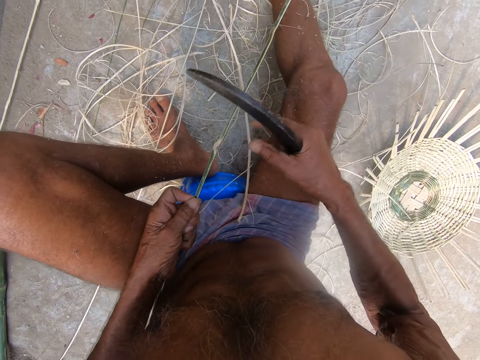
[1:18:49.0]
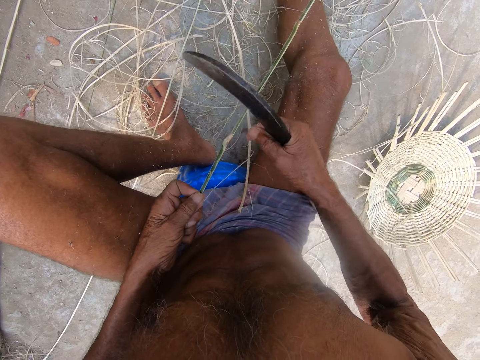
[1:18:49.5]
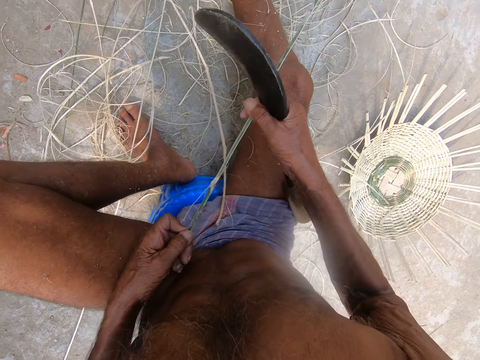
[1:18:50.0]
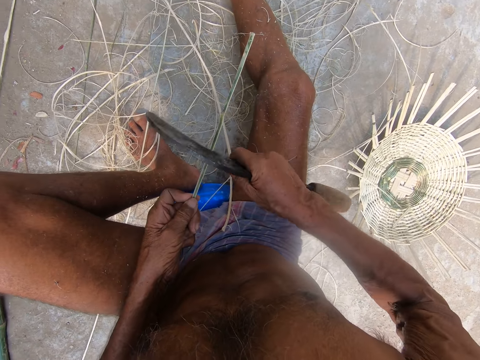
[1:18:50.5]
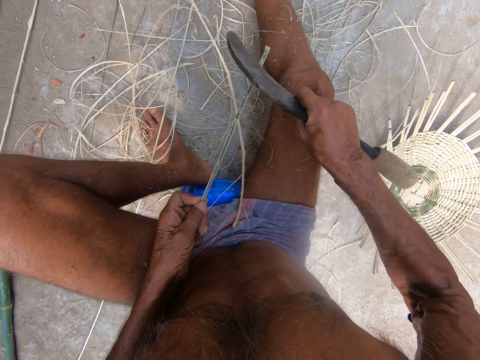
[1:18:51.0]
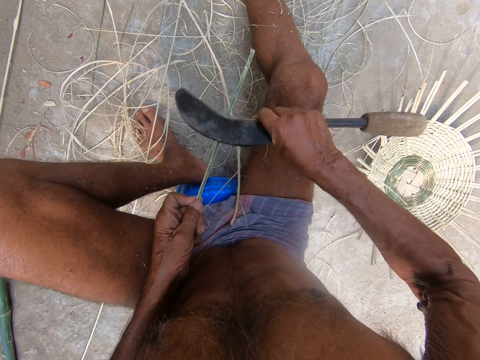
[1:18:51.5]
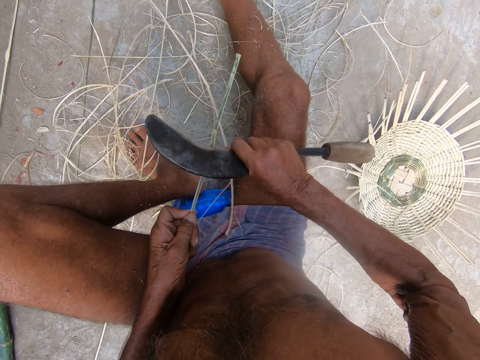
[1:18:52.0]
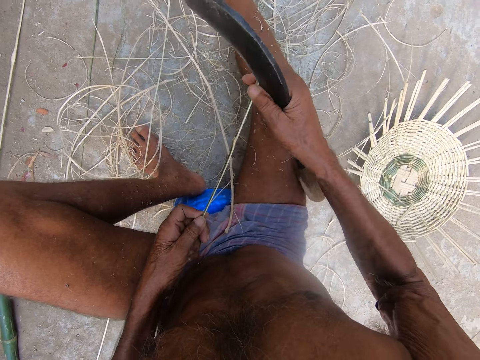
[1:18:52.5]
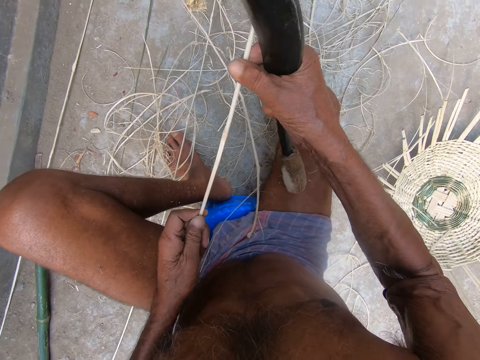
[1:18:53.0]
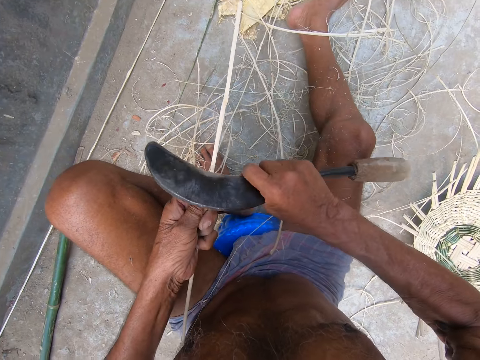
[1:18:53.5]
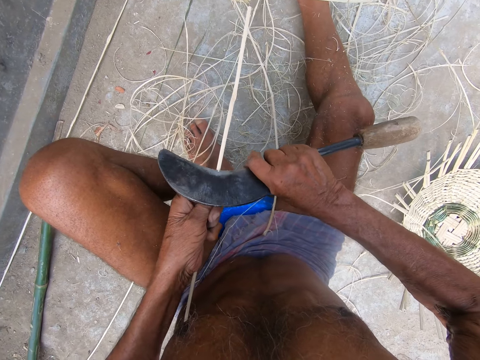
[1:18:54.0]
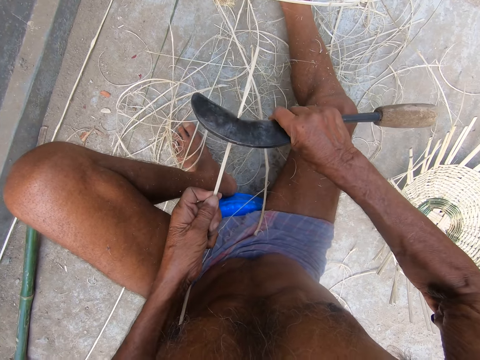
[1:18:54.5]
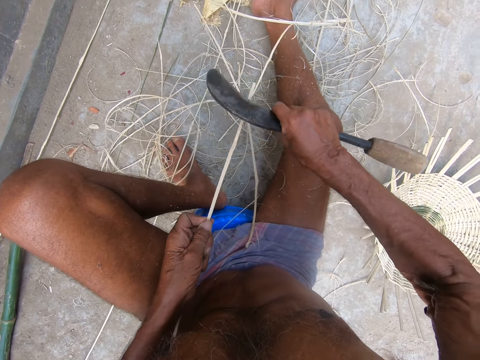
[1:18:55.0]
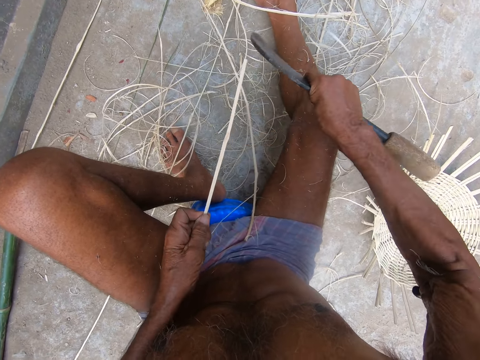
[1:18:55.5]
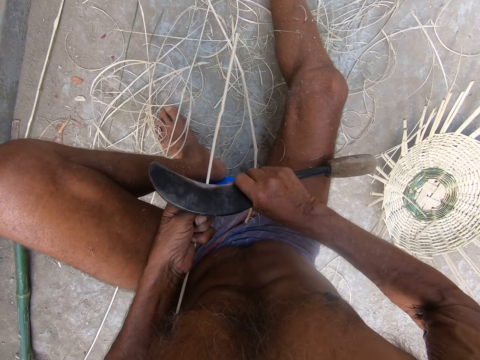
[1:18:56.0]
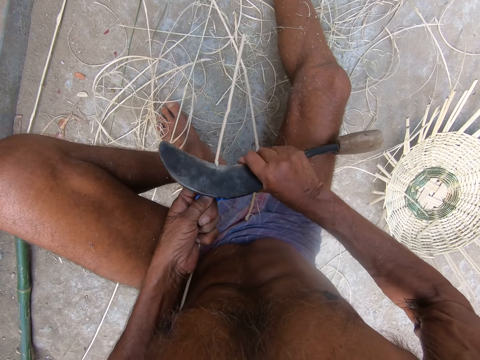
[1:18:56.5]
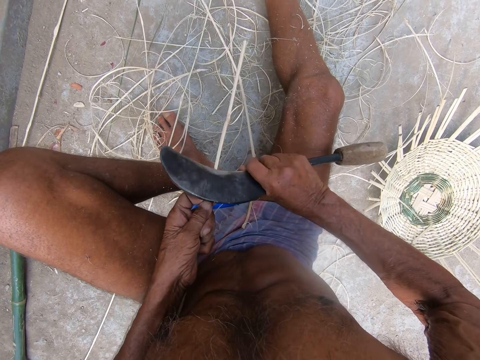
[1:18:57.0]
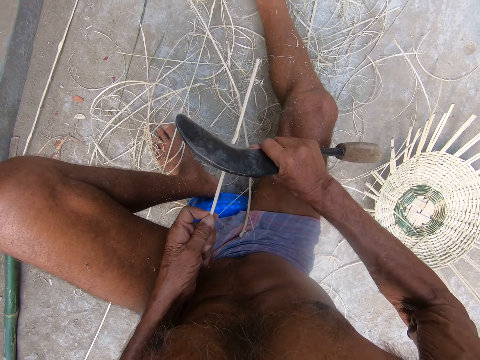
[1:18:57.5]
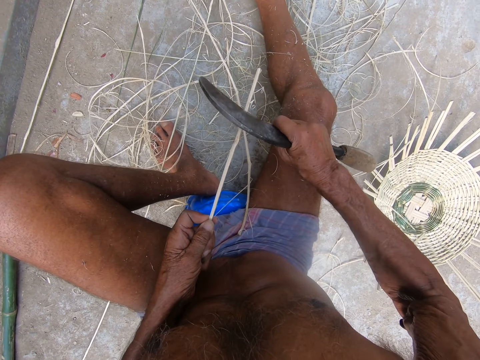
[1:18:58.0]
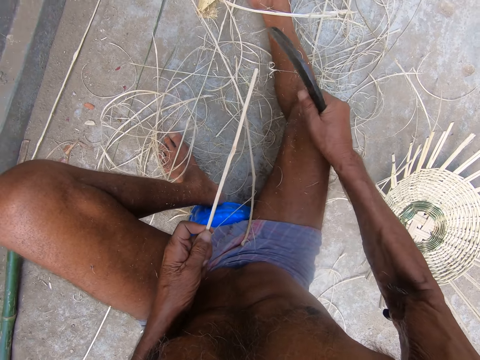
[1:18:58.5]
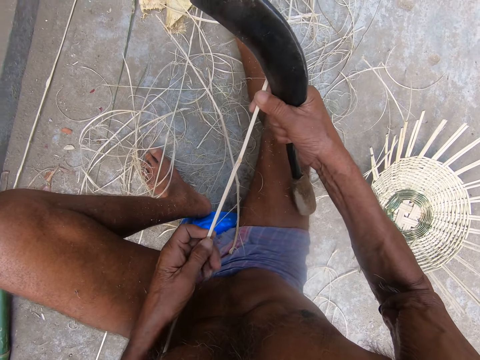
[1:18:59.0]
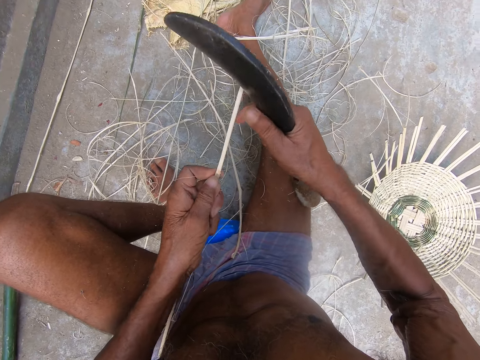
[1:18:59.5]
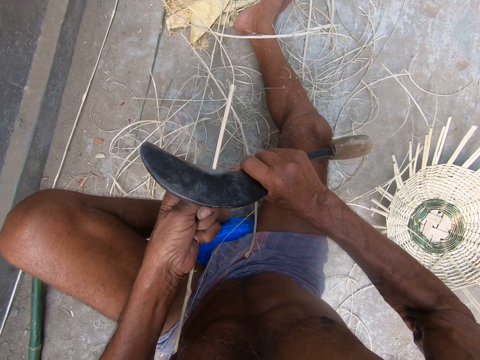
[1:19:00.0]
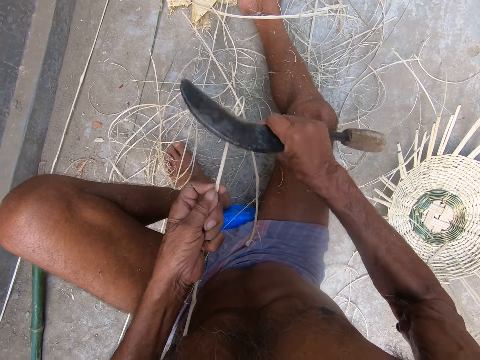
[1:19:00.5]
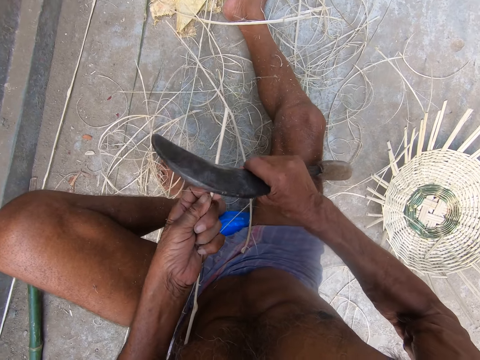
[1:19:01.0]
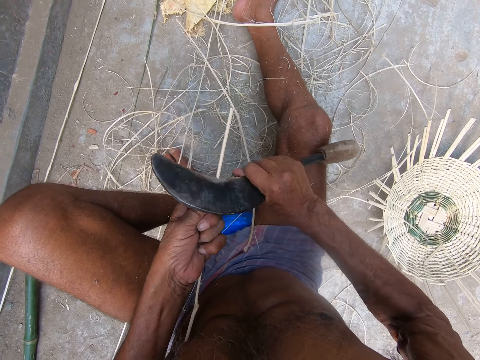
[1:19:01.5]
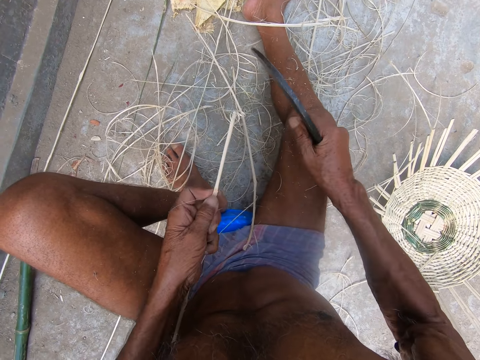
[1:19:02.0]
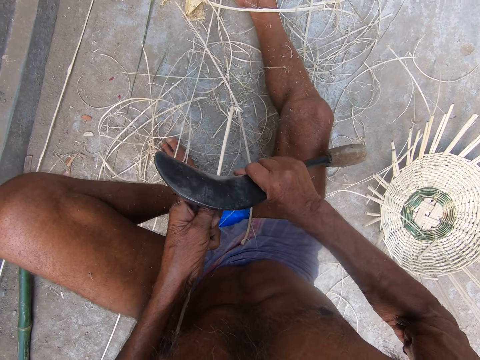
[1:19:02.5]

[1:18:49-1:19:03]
The camera wearer drops bark from the wood. He pulls the bamboo strip closer with both hands. He smoothens the bamboo strip in his left hand with the blade in his right hand. He holds the bamboo strip with both hands. He smoothens the bamboo strip in his left hand with the blade in his right hand. He holds the bamboo strip with both hands. He smoothens the bamboo strip in his left hand with the blade in his right hand.

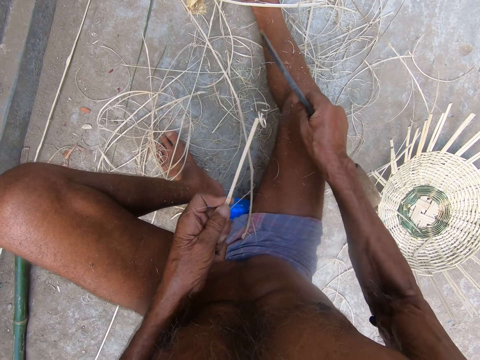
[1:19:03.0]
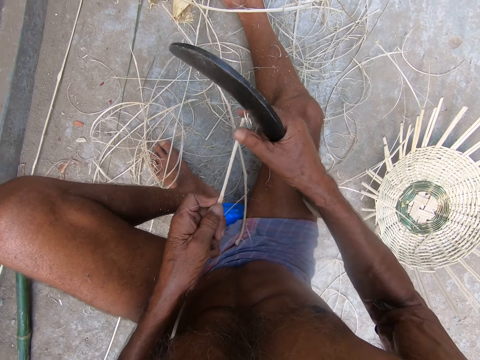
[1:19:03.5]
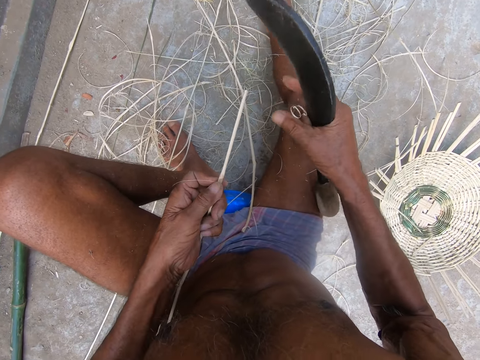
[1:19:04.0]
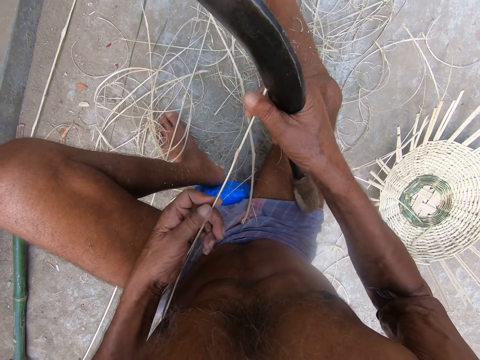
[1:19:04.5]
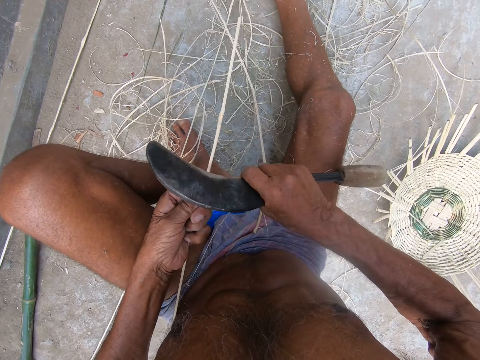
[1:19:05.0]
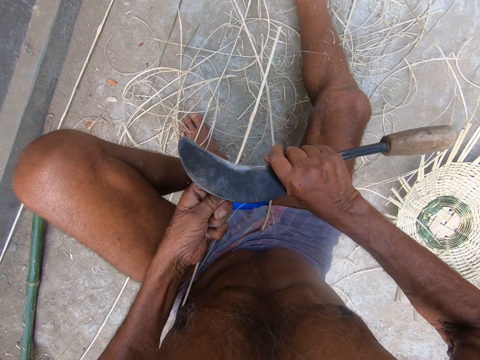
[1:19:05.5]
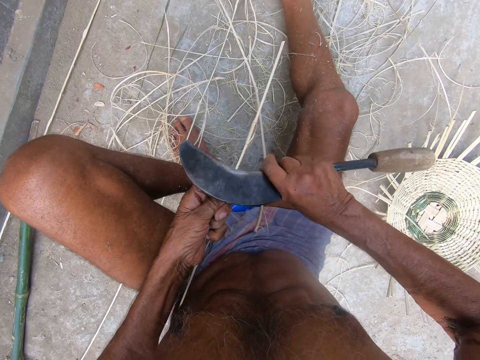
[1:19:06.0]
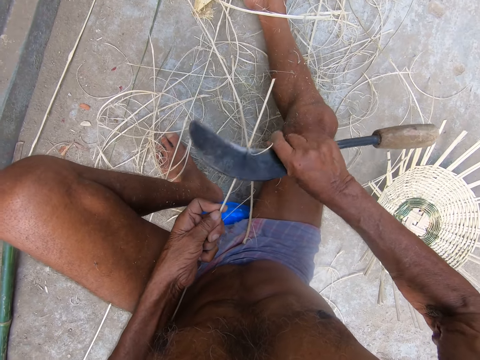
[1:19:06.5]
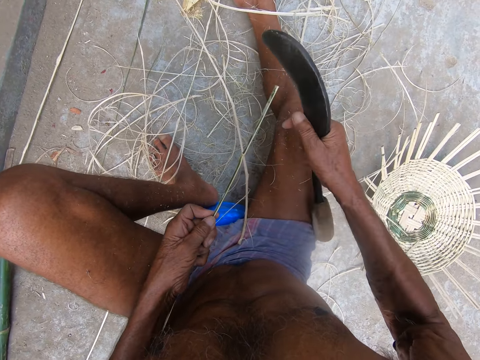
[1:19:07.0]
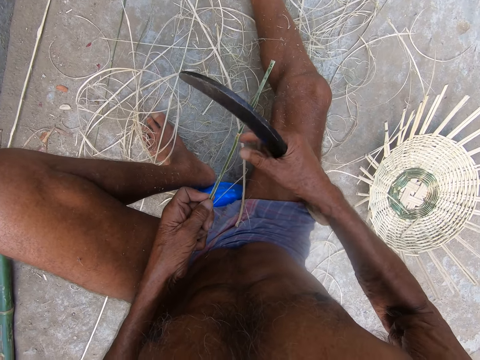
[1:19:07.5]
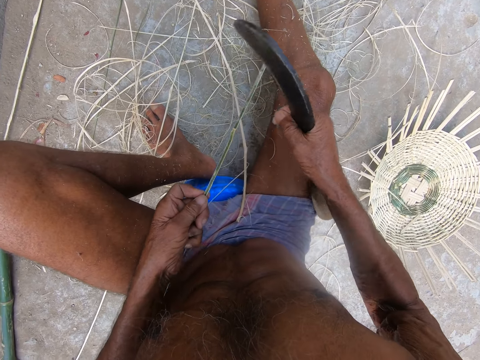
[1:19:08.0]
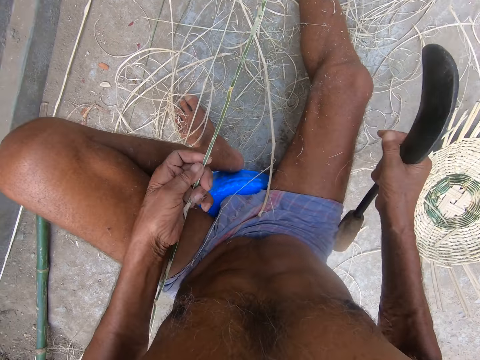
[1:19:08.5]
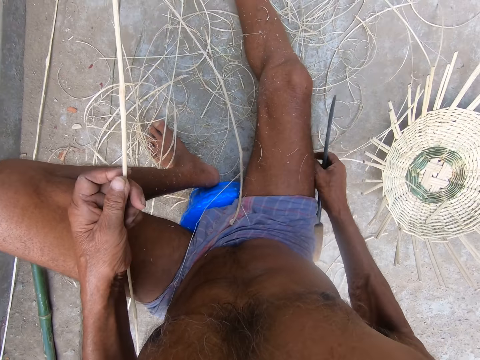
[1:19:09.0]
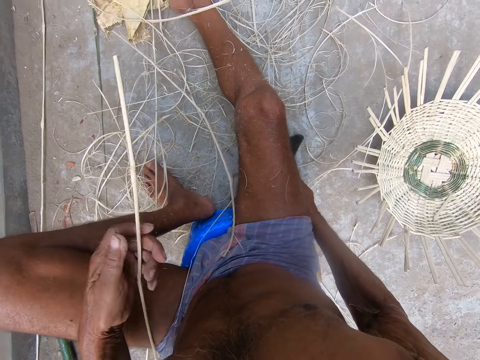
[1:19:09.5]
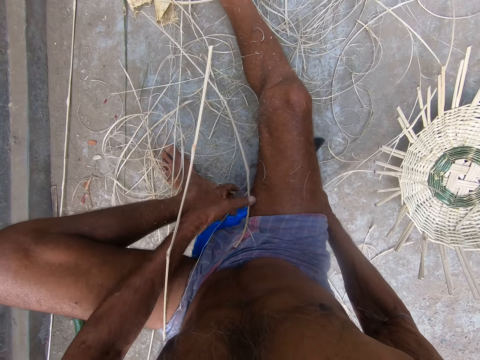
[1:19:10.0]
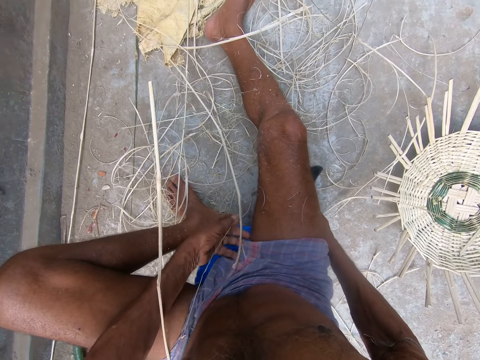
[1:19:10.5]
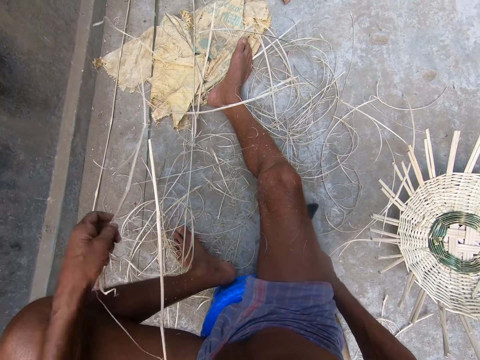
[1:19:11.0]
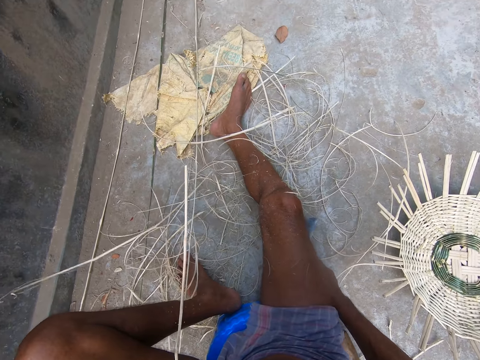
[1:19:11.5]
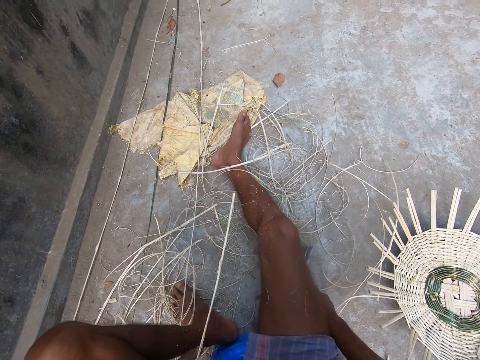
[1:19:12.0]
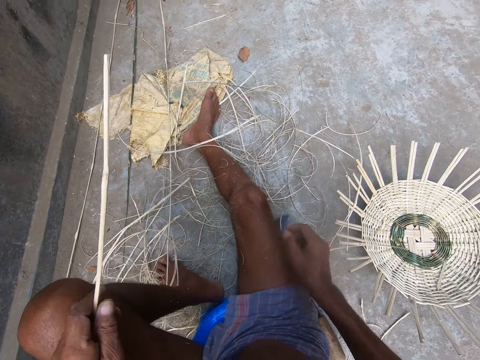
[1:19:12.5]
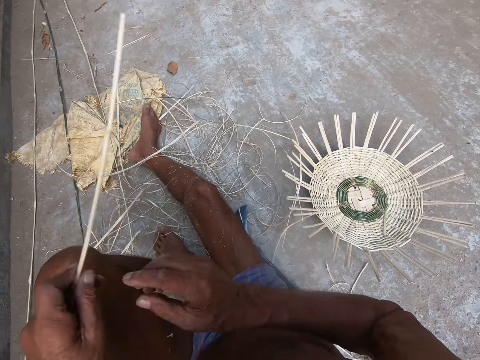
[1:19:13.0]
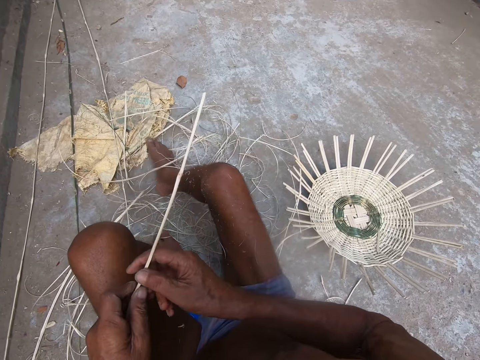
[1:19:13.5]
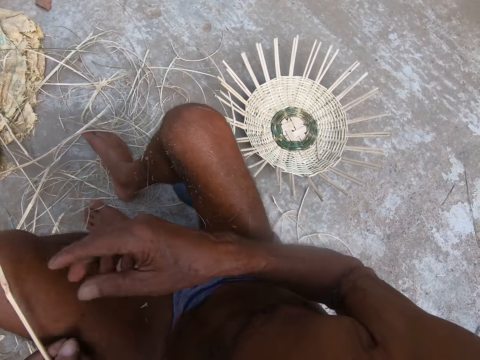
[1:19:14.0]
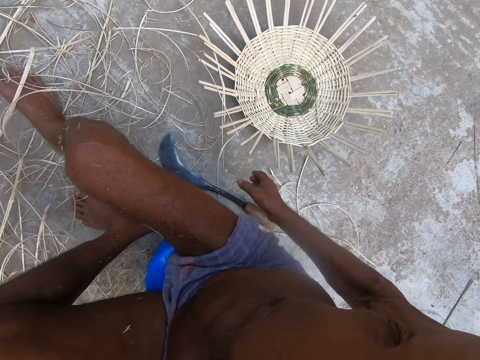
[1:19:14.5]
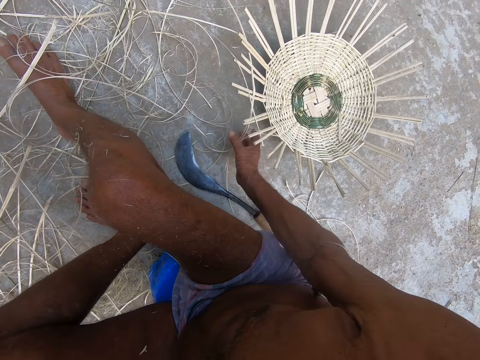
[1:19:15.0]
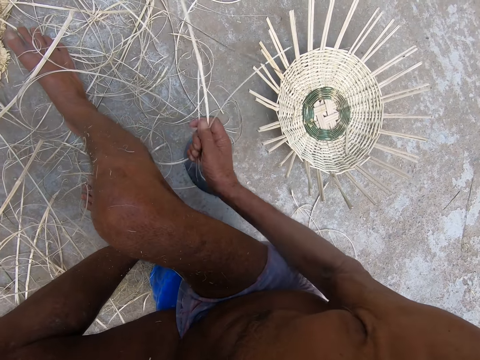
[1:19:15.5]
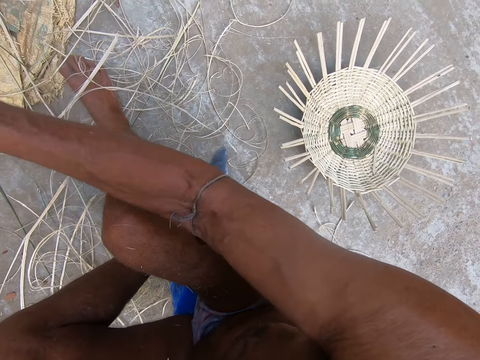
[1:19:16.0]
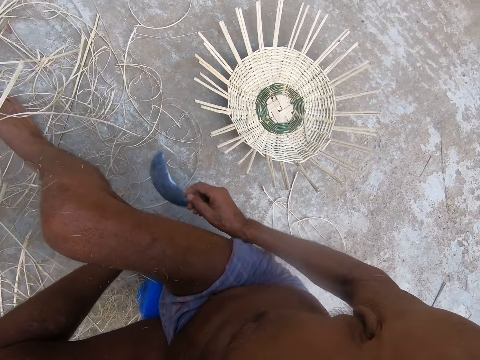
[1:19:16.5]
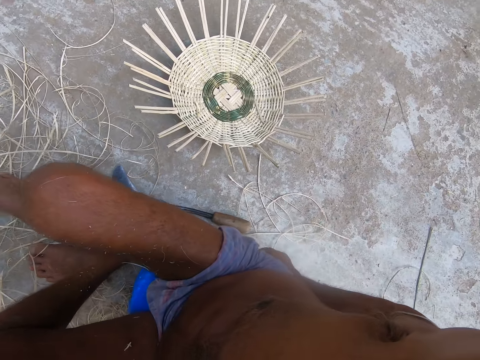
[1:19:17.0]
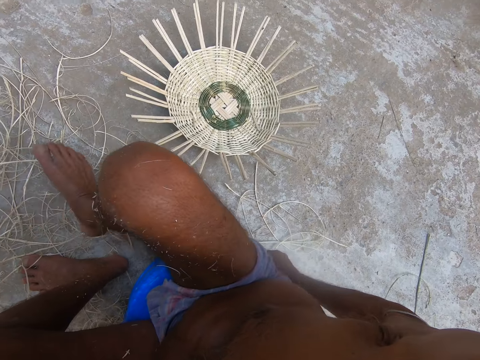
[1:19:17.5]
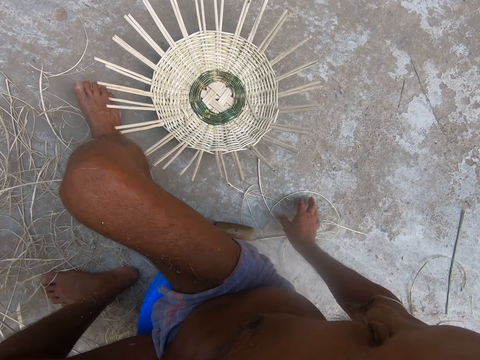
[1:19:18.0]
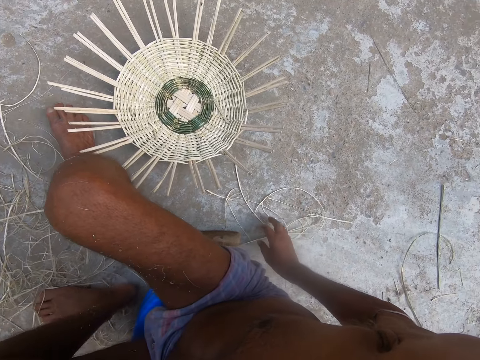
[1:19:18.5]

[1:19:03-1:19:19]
The camera wearer drops bark from the wood. He shapes the wood with a sickle knife. He drops bark from the wood. He places the blade in his right hand on the floor. He picks wood bark from his lap, drops the bark, and picks the wood in his leg. He holds the bamboo strip with both hands. He picks up some bamboo strip debris on the ground beside the wicker basket with his right hand. He flings the bamboo strip debris in his right hand away. He turns to the wicker basket on the floor.
